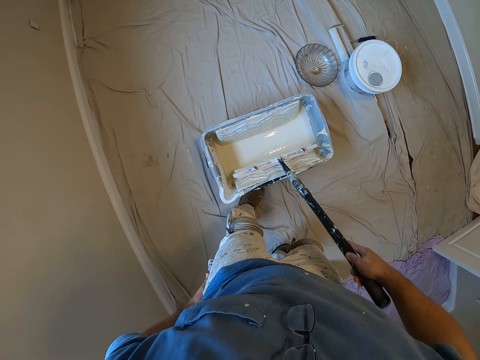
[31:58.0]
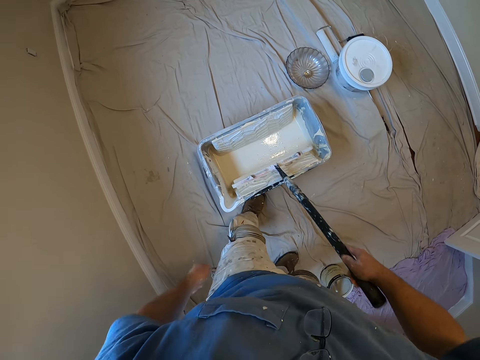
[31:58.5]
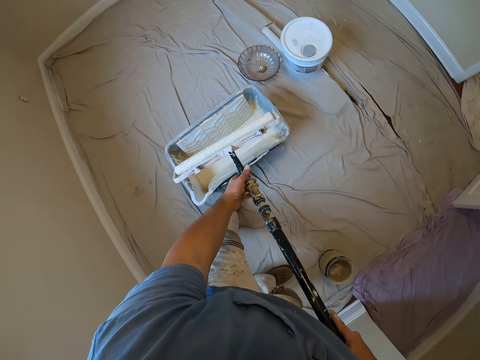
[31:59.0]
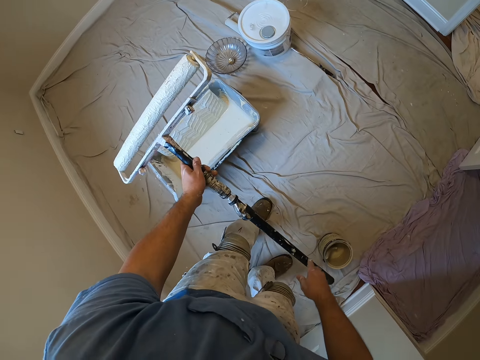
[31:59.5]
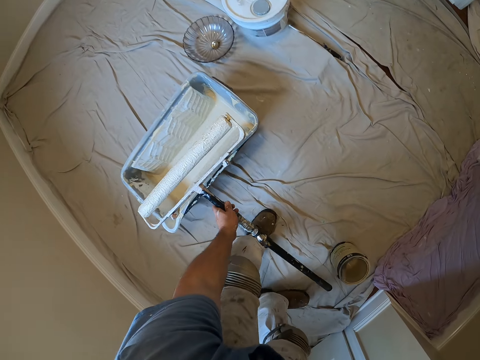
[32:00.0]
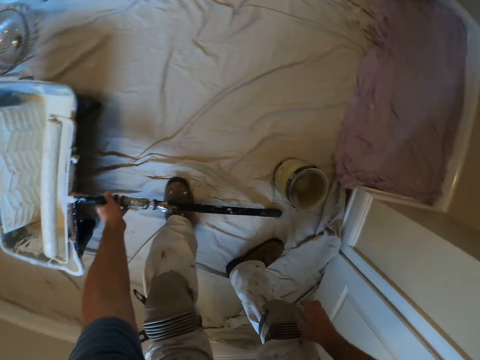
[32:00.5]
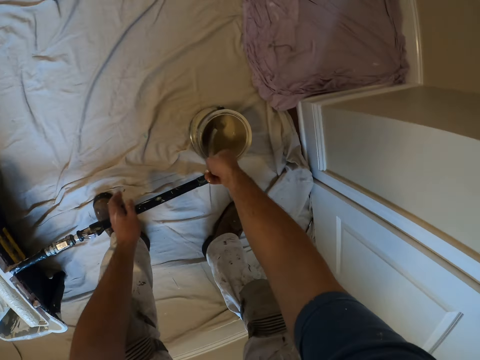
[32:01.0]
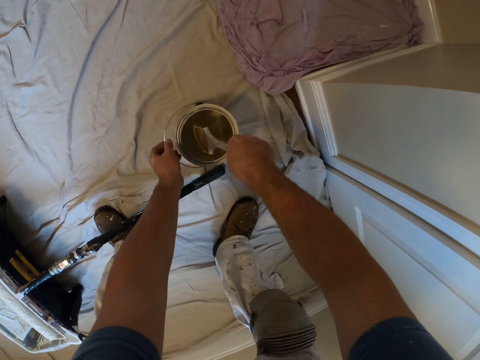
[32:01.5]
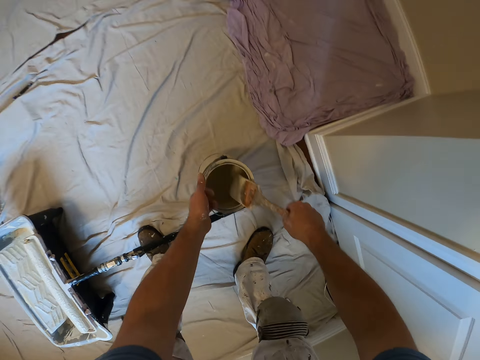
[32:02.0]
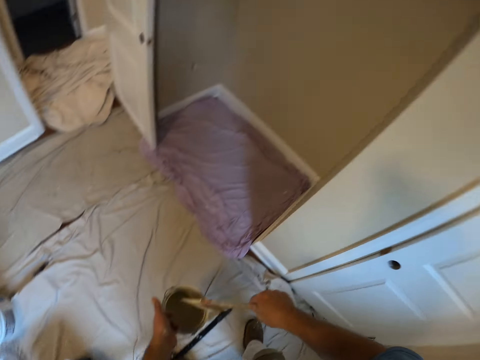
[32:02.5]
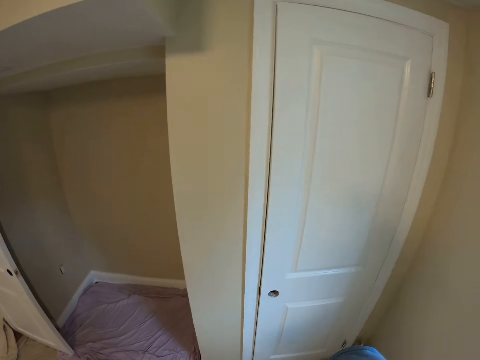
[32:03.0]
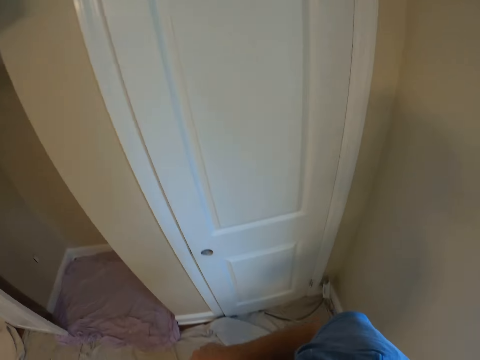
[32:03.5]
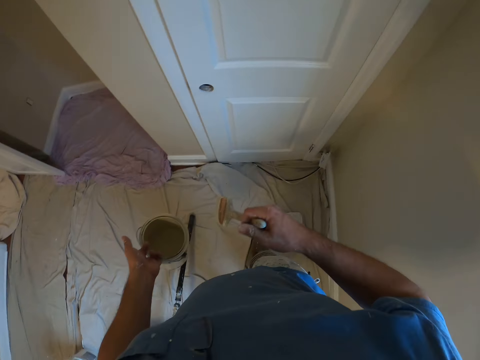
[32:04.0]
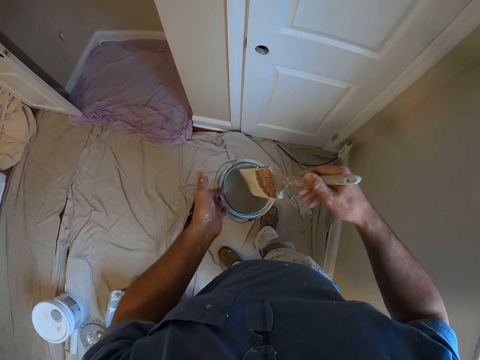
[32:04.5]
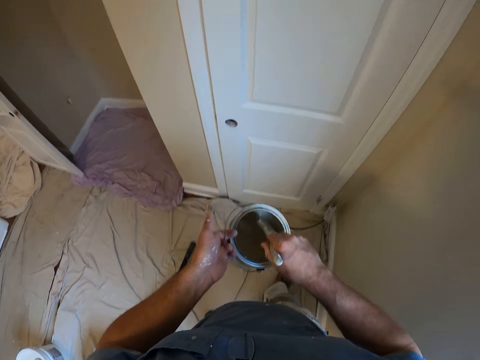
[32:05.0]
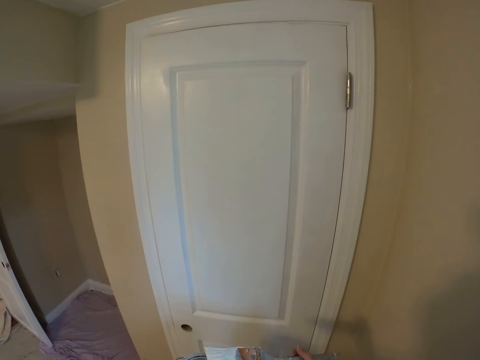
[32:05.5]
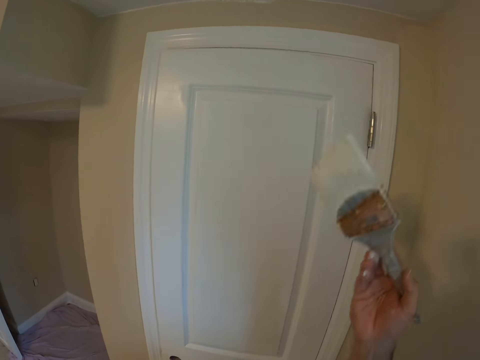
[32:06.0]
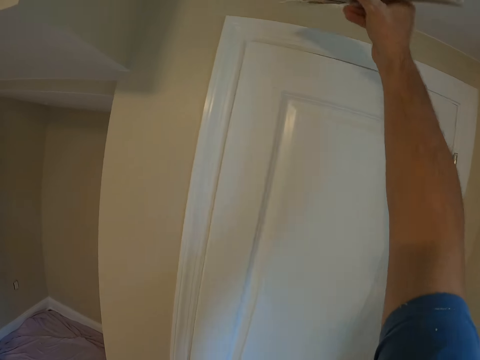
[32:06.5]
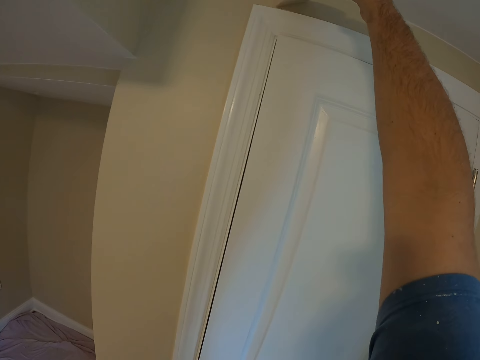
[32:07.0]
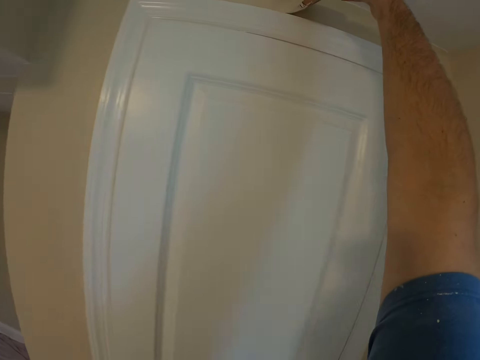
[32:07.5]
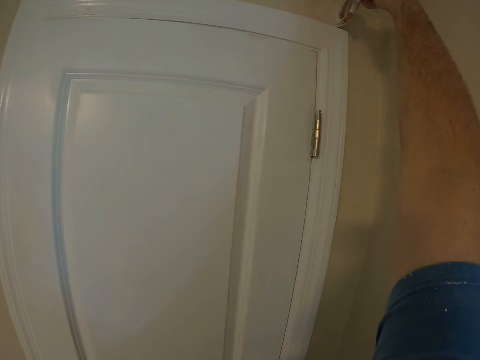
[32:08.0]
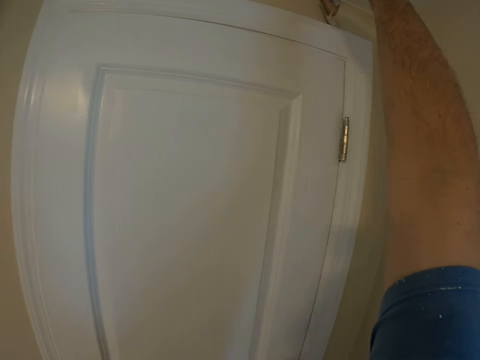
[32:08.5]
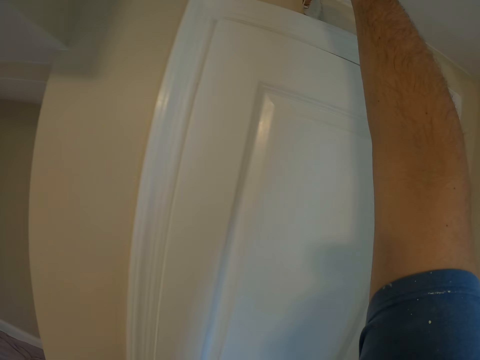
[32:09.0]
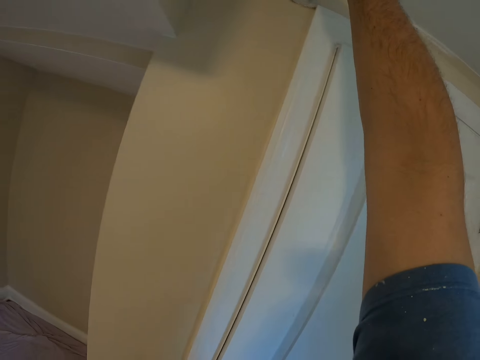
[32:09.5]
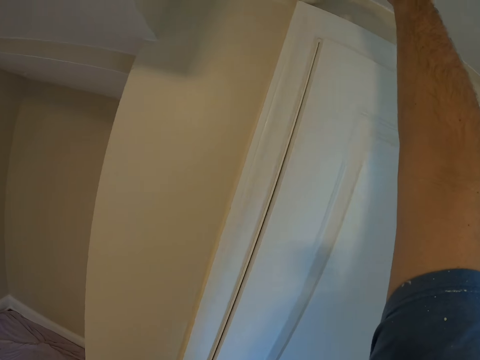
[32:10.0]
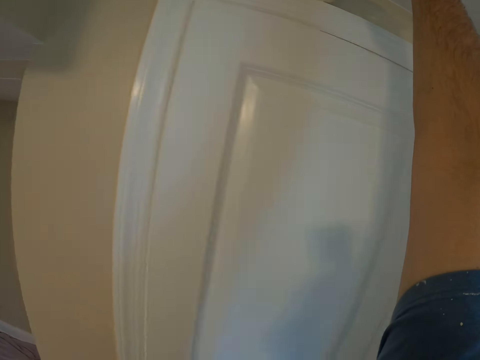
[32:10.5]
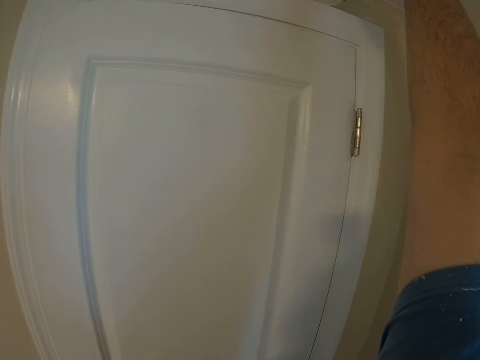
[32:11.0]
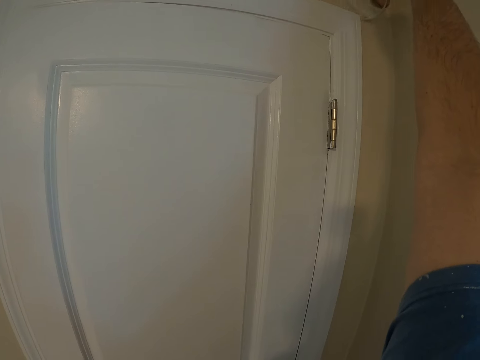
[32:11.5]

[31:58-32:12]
The camera wearer takes out the brush with both hands. He drops the brush partly on the floor and partly on the paint container with his left hand. He picks another paint brush from a smaller paint container on the floor with his right hand. He picks up the paint container with his left hand. He turns to his right. He dips the brush in his right hand into the paint container in his left hand. He paints the wall using the paintbrush.

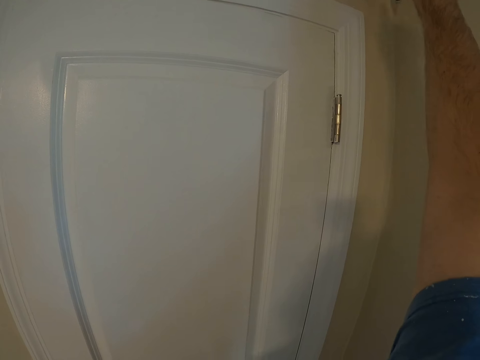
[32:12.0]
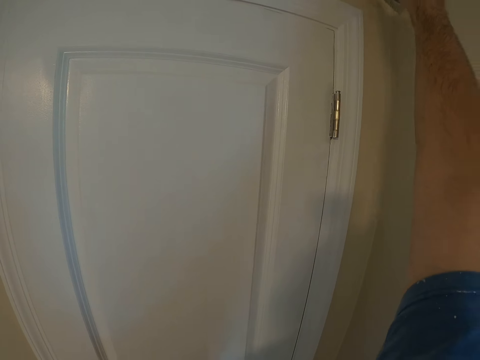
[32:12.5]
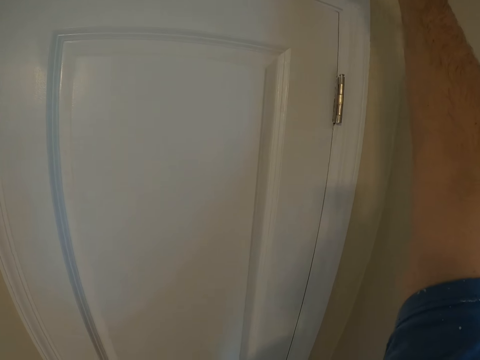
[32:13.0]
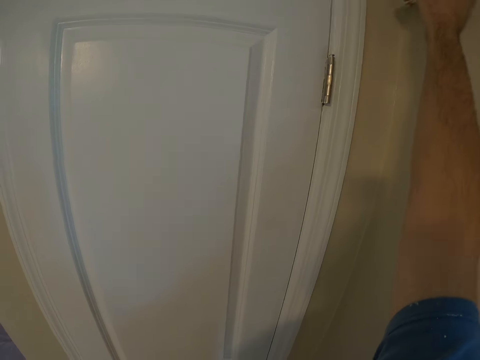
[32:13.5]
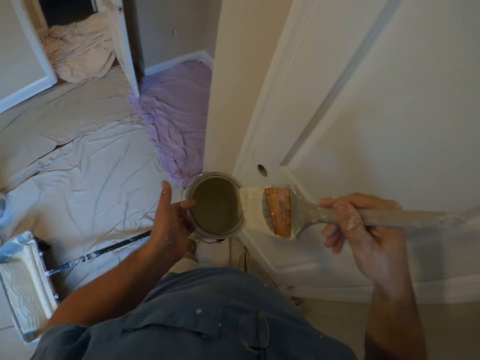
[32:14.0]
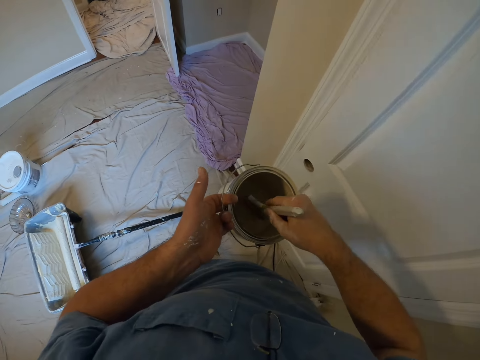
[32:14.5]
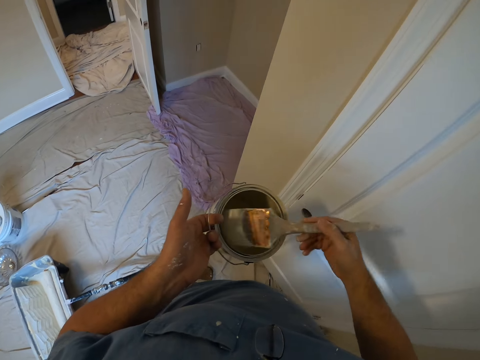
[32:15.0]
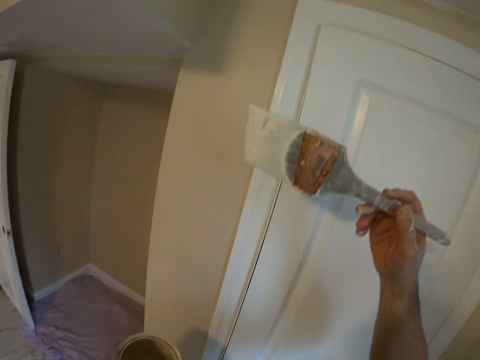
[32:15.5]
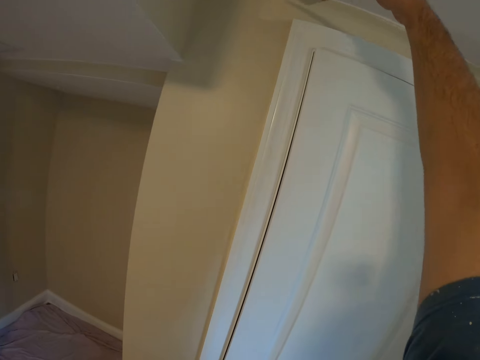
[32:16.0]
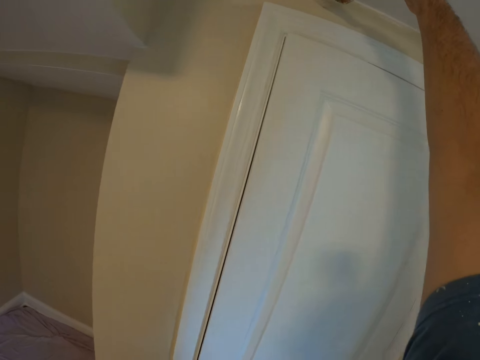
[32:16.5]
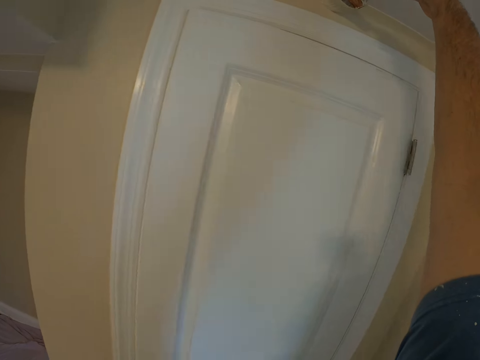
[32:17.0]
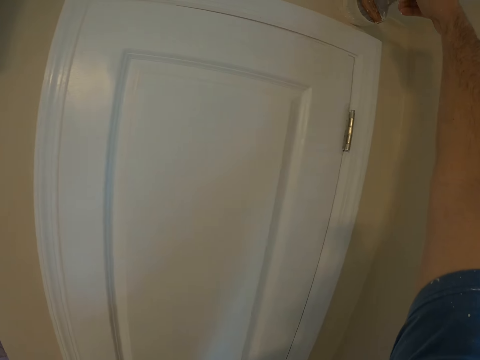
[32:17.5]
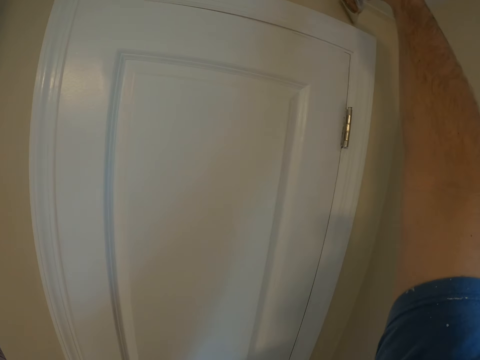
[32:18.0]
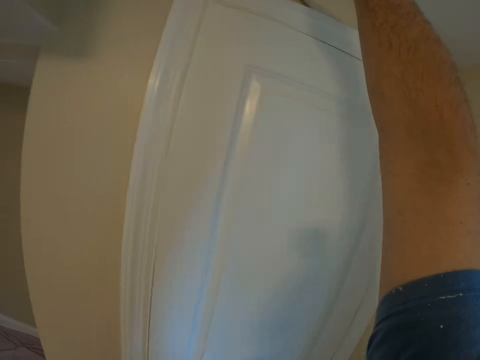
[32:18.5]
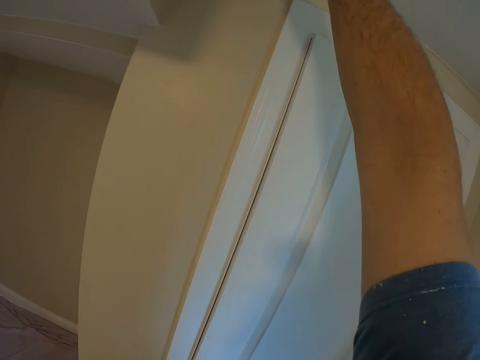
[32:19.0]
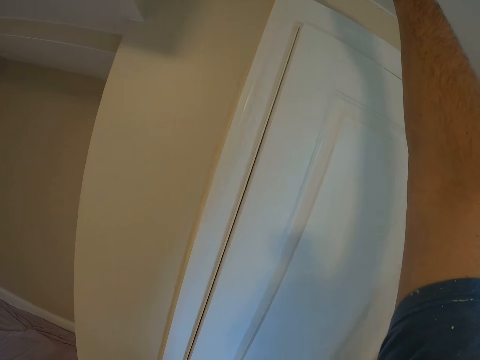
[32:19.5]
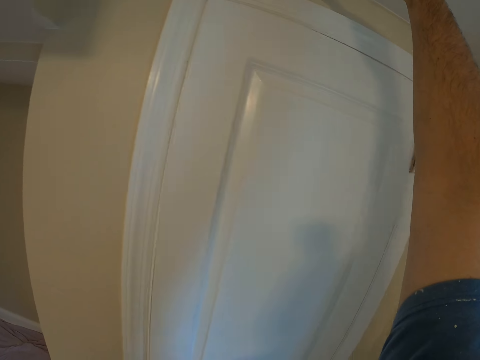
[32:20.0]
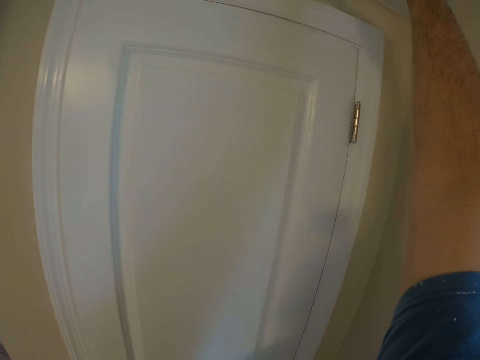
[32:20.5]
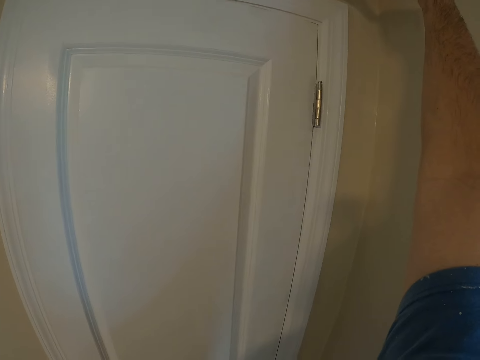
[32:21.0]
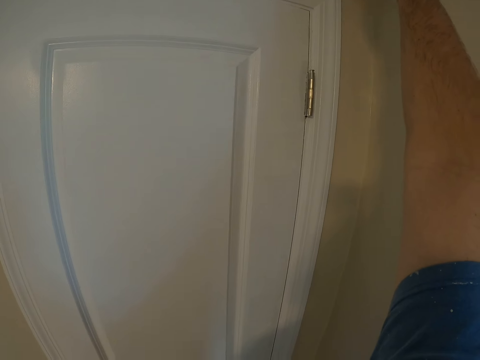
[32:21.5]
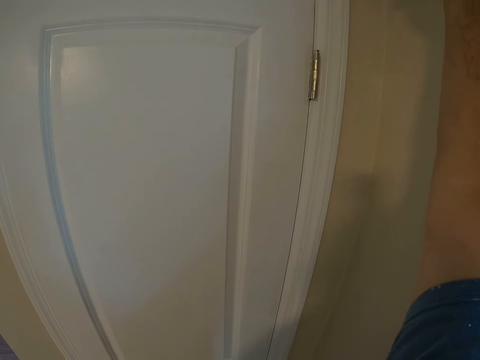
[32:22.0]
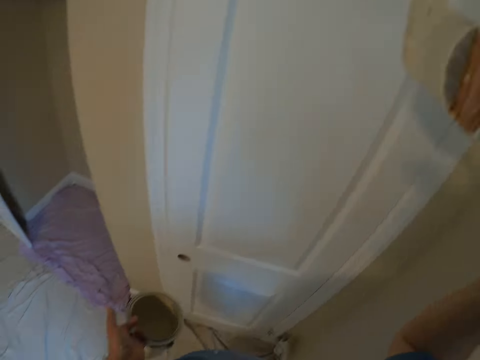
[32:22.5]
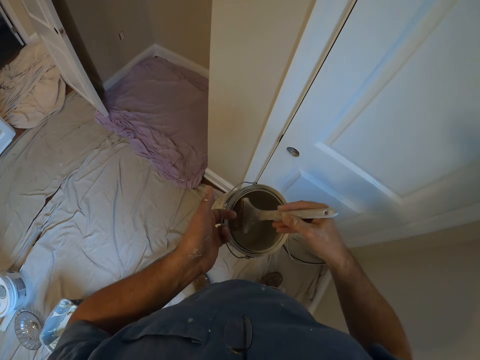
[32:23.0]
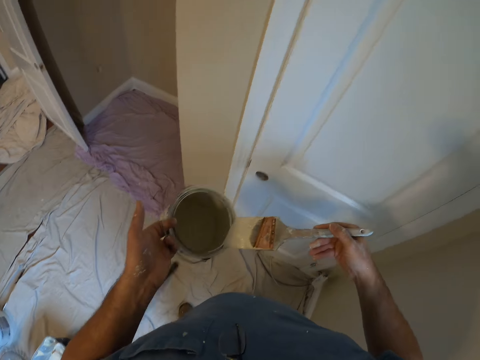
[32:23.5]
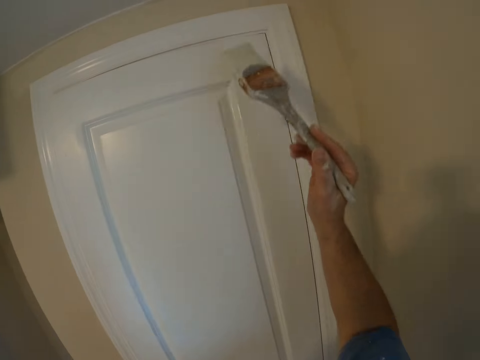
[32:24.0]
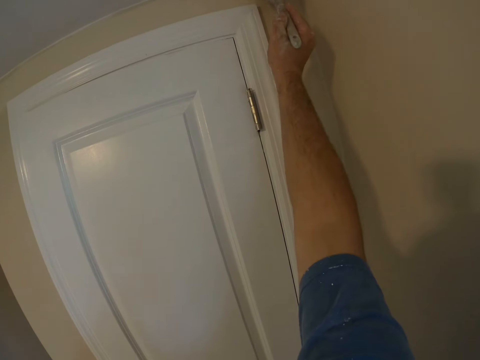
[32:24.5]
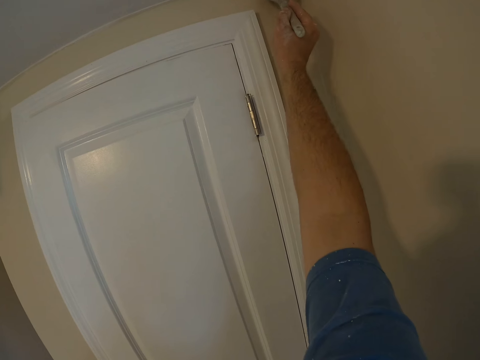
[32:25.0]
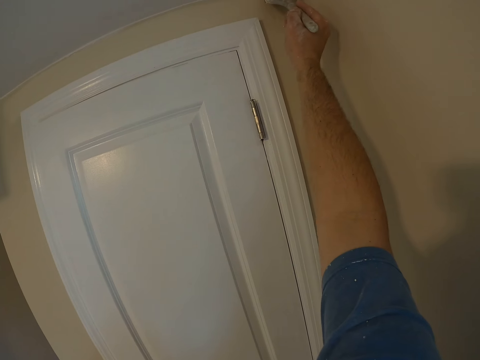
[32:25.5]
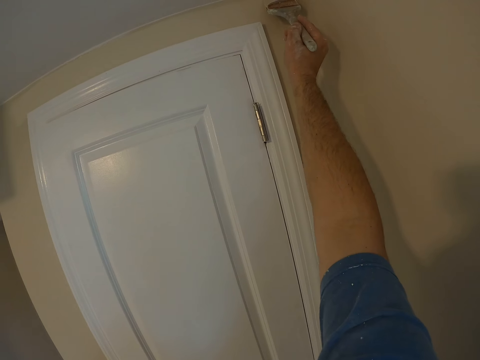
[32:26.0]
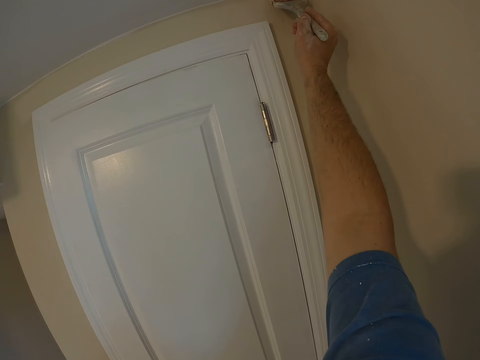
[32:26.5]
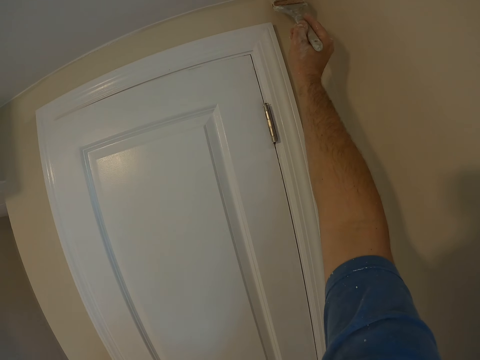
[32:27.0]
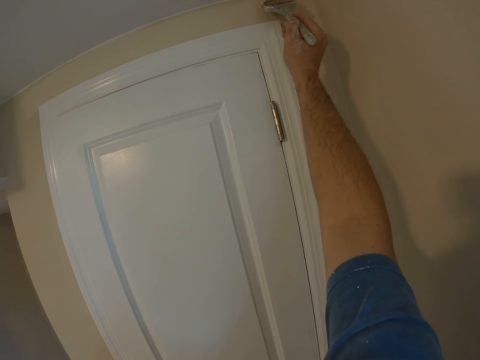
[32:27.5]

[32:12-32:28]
The camera wearer dips the brush in his right hand into the paint container in his left hand. He paints a wall using a paintbrush. He dips the brush in his right hand into the paint container in his left hand. He paints the wall using the paintbrush.
